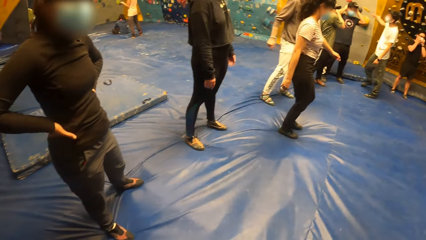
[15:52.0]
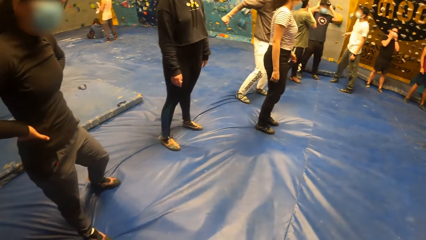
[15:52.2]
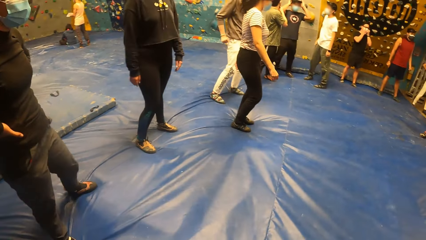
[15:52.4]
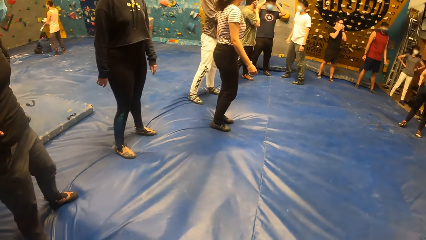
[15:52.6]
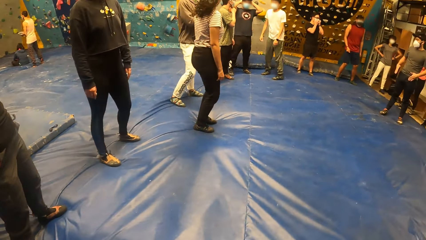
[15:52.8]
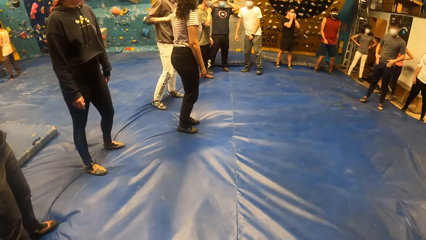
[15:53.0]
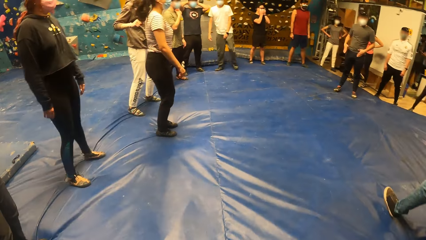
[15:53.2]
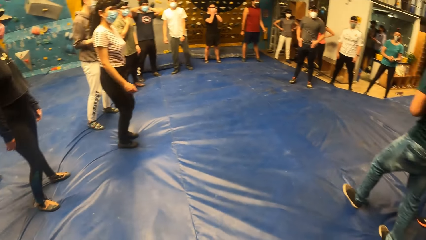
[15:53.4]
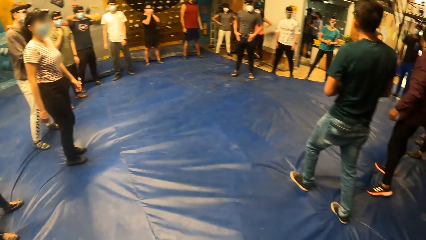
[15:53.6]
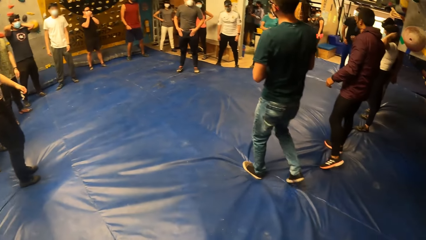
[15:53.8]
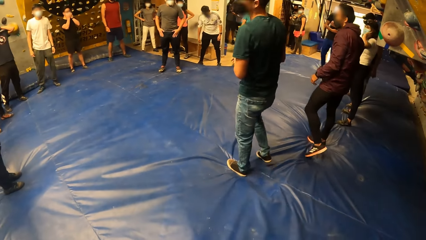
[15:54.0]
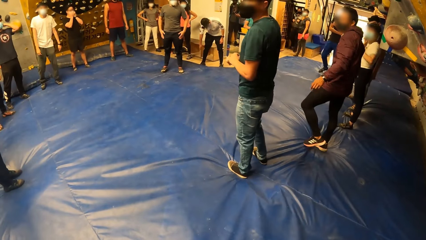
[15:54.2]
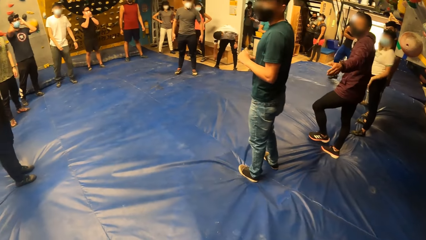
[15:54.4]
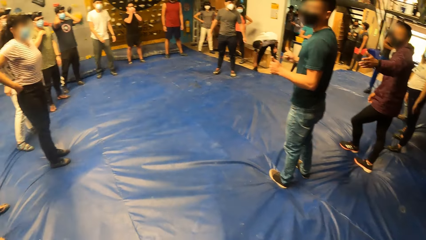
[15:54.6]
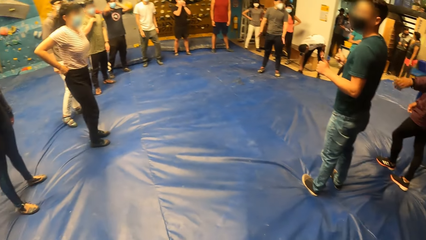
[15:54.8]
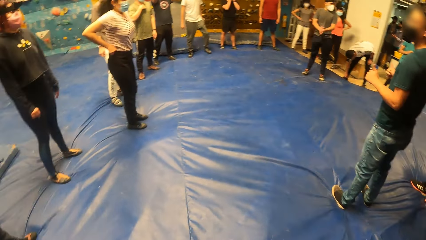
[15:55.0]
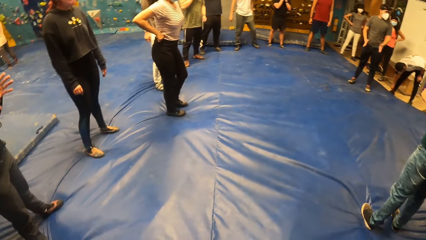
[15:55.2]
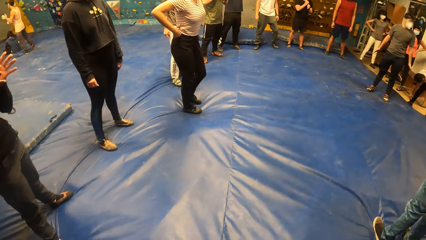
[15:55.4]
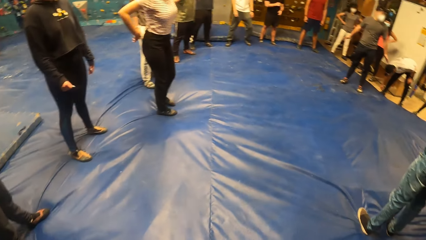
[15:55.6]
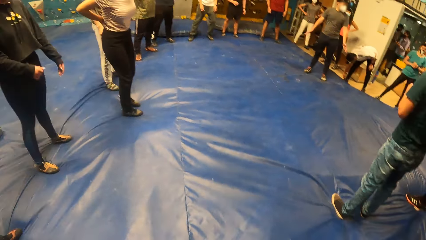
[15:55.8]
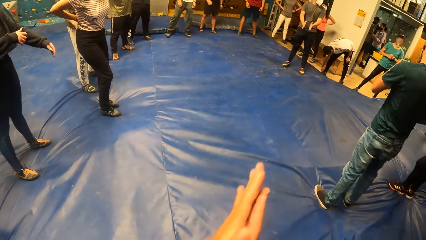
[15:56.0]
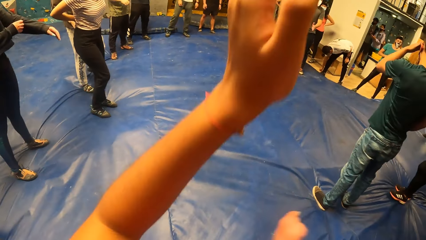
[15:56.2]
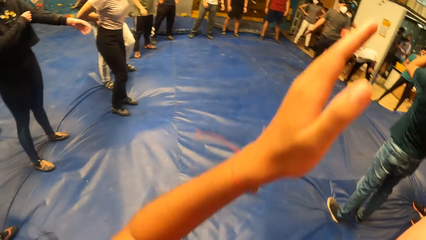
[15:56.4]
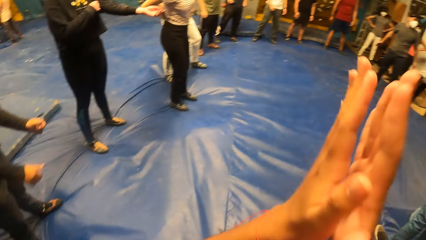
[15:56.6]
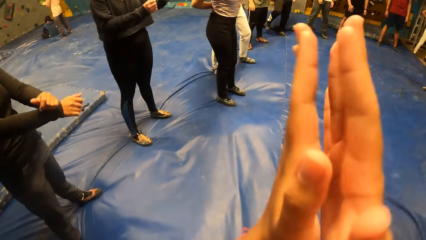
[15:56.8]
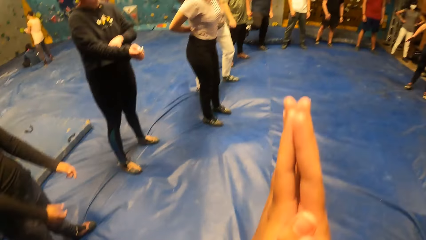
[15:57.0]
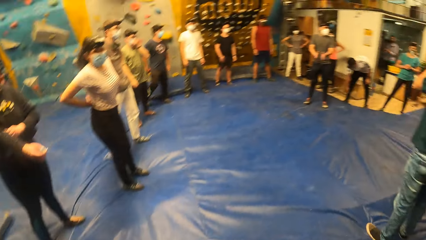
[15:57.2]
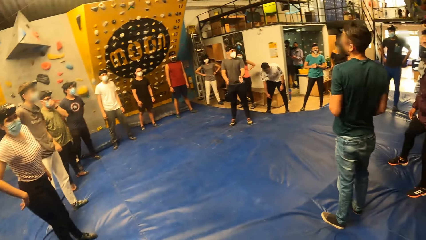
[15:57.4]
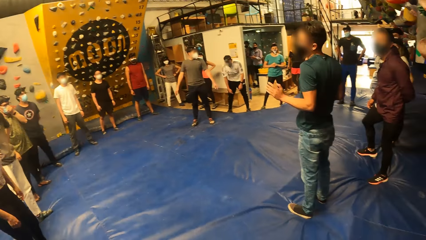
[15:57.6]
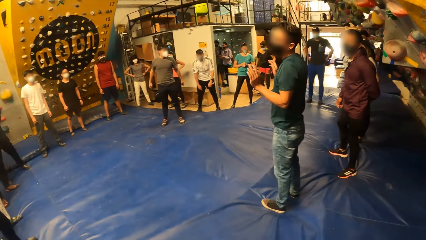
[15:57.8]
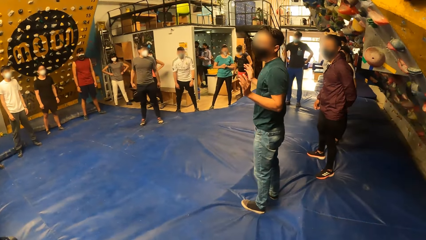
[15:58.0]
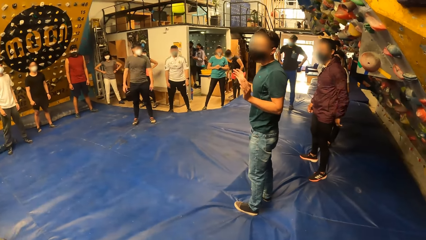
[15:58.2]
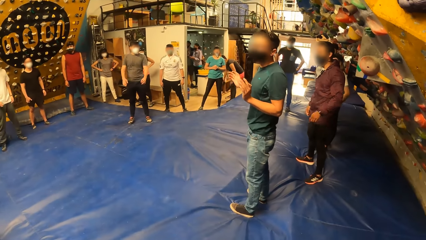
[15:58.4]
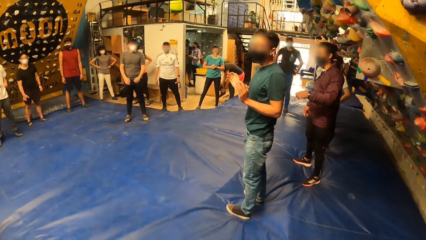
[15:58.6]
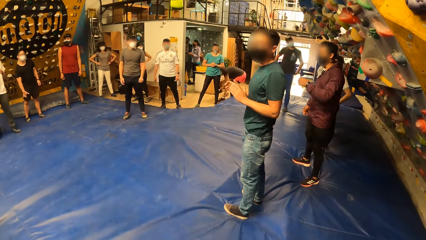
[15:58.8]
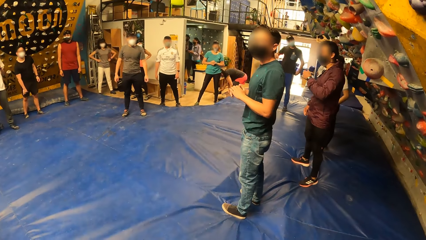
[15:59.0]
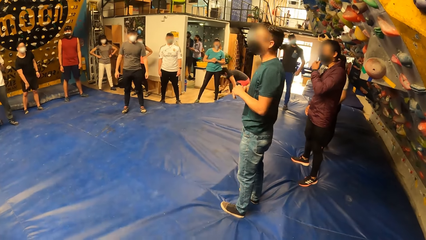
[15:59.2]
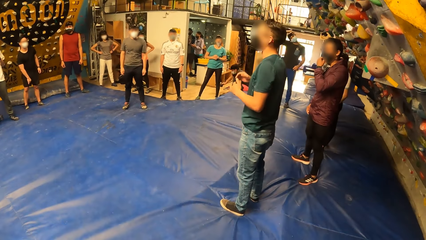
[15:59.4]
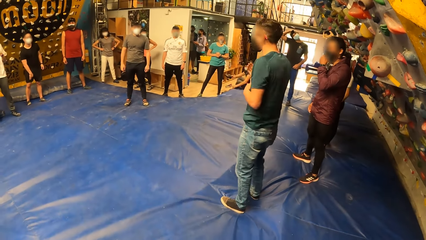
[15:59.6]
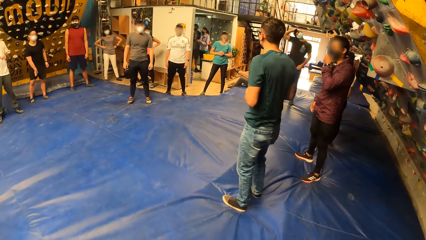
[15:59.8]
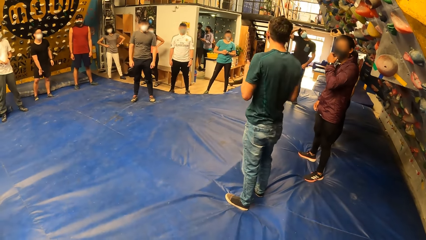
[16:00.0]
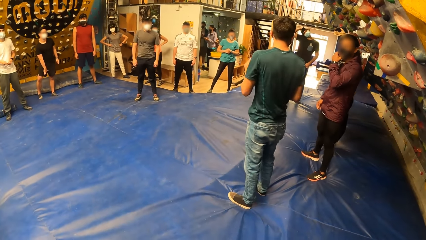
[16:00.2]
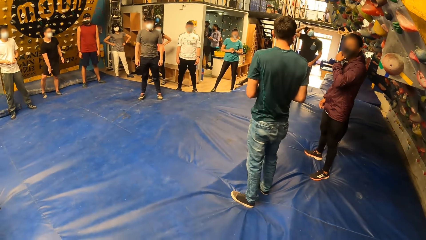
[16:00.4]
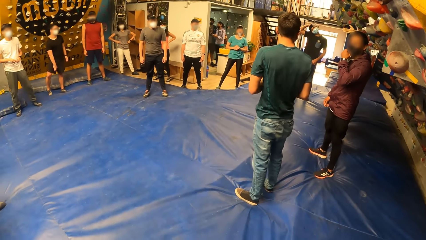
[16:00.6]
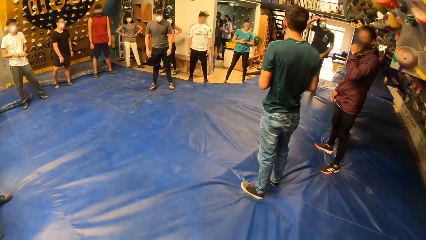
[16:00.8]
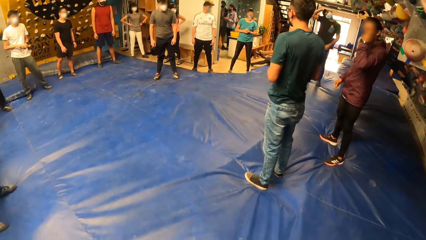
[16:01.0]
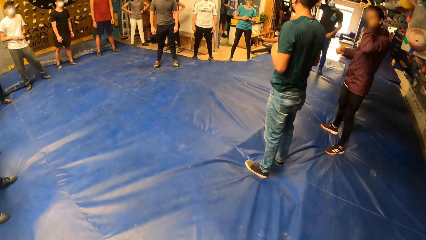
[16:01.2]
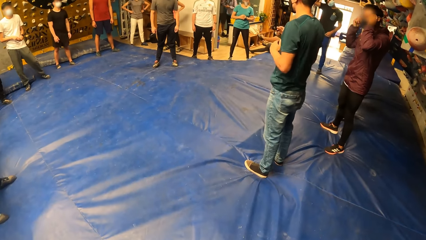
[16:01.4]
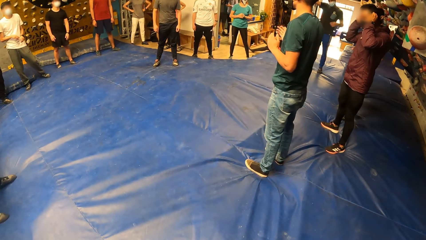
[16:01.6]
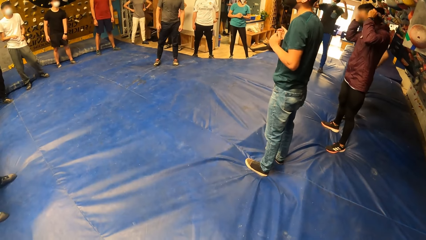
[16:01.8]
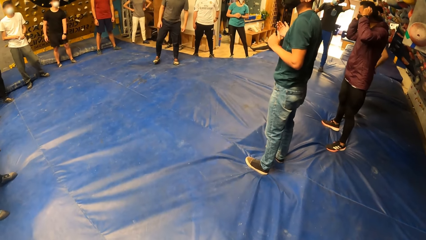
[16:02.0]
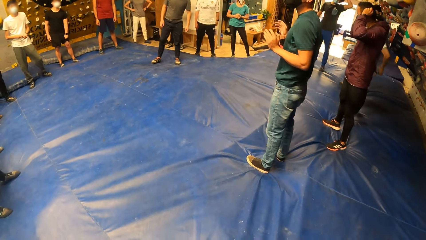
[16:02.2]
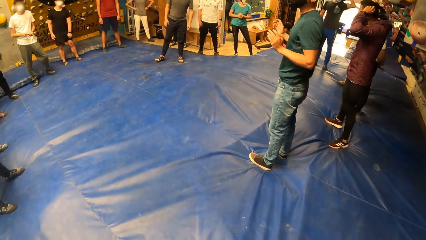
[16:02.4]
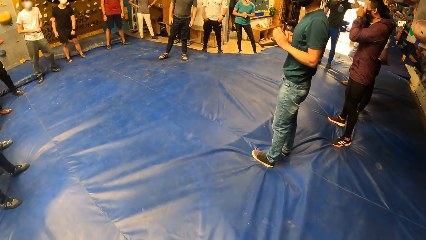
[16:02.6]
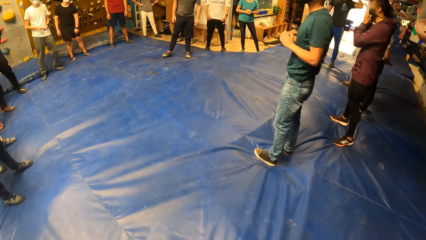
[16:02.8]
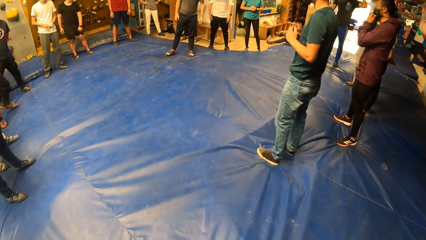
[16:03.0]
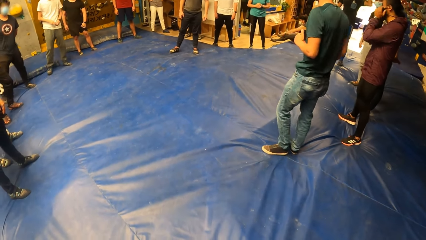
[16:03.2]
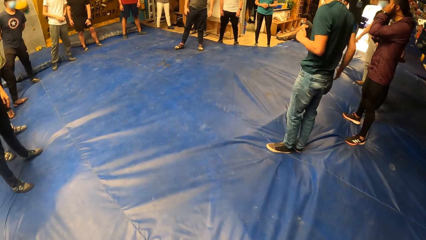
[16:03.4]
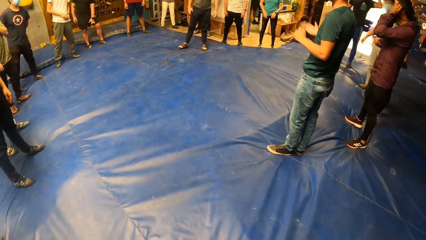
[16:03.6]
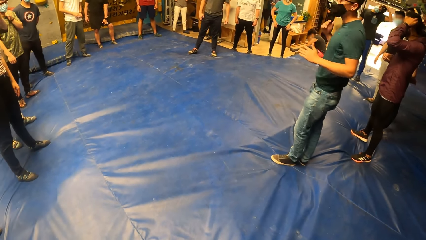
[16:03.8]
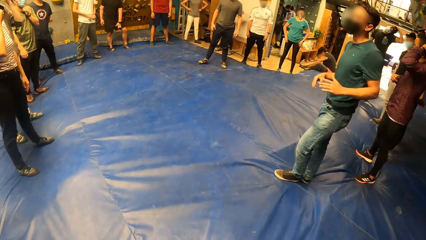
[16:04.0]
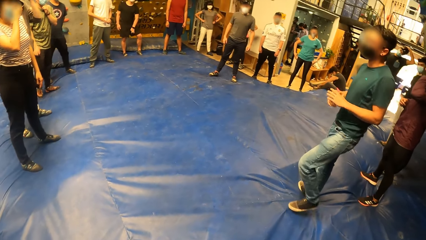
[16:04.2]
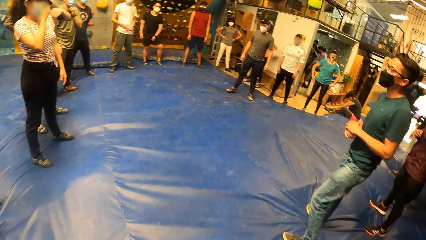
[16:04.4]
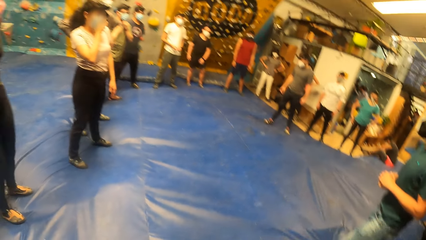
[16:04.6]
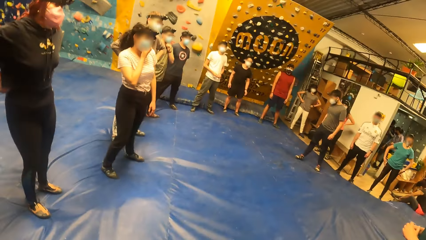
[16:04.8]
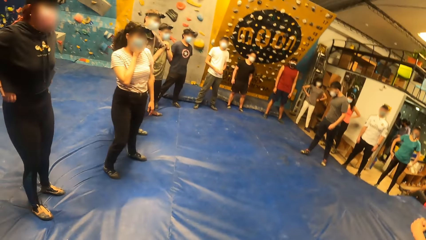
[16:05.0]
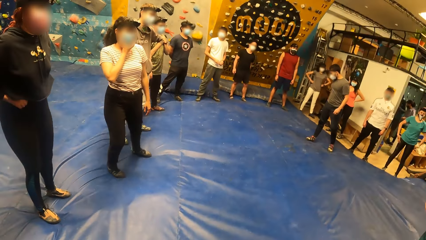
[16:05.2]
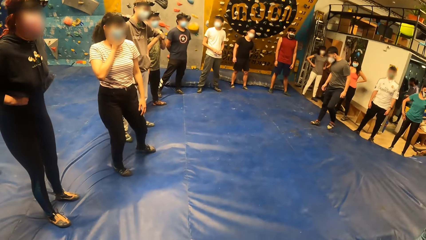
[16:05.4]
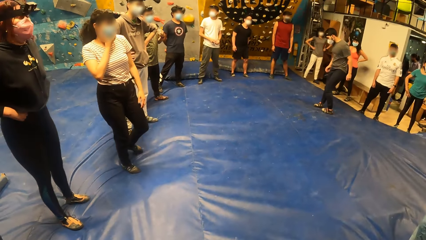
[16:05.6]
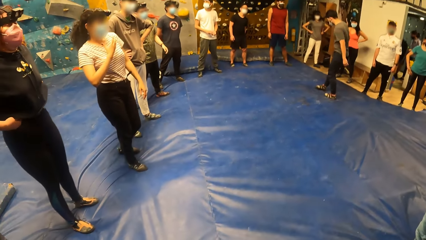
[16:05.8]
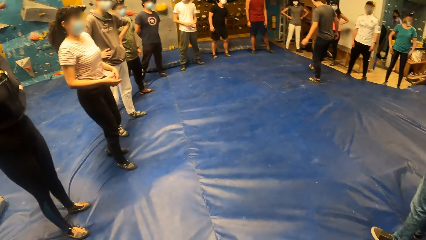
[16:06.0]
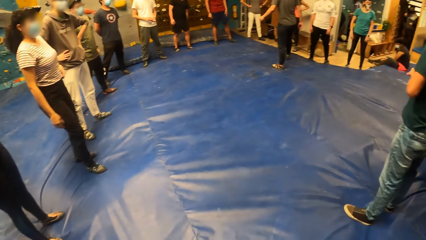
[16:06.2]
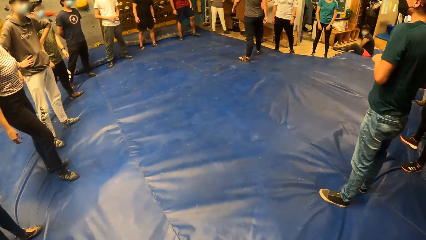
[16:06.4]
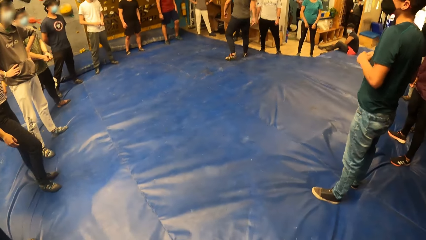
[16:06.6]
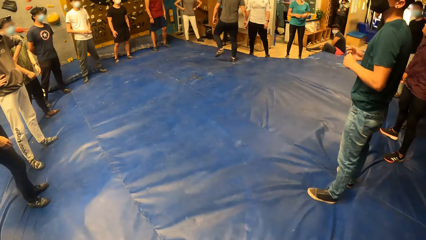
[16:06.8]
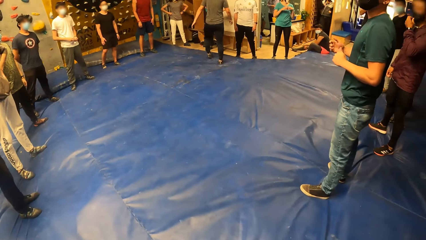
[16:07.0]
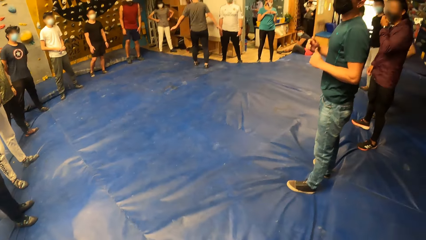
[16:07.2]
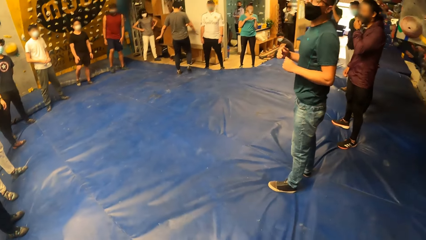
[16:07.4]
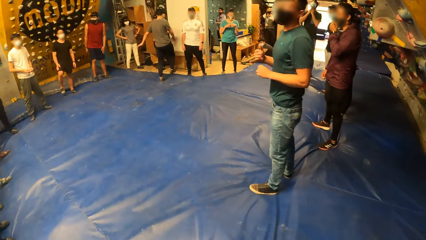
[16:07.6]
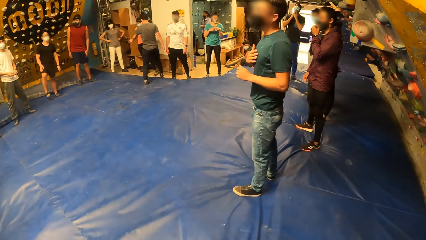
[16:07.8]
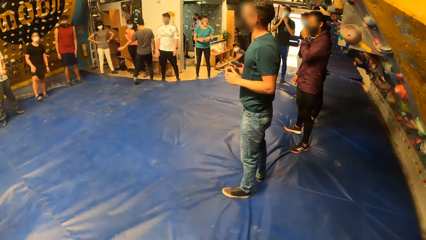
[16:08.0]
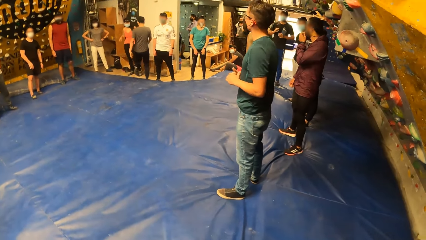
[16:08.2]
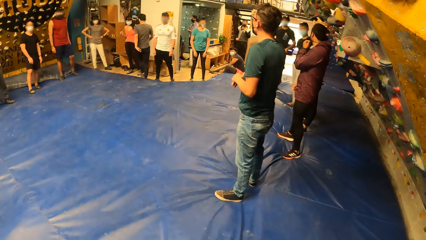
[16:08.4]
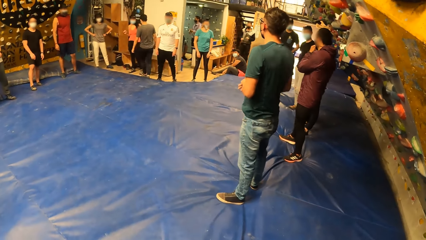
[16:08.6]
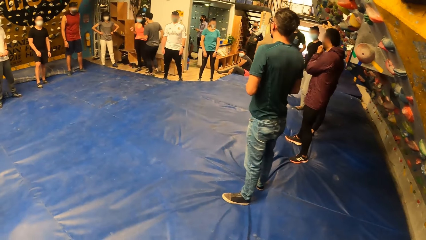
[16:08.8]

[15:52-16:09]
Another man takes some steps forward. The first man takes some steps forward. The camera wearer claps both her hands. She raises the hand. The other man interacts with the camera wearer. The first man touches his face with his left hand. The first man adjusts a facemask with both of his hands. The other man moves both his hands. The camera wearer looks around.
